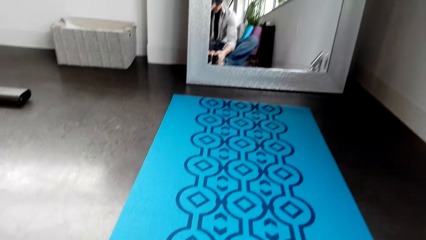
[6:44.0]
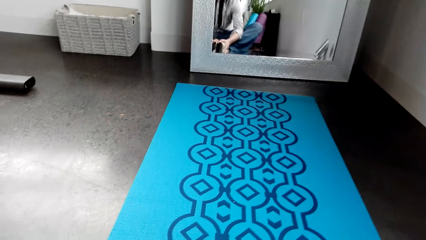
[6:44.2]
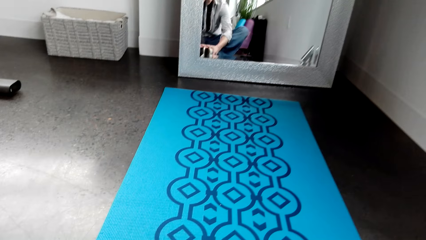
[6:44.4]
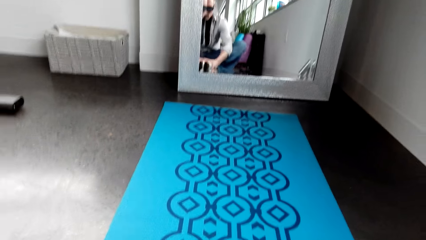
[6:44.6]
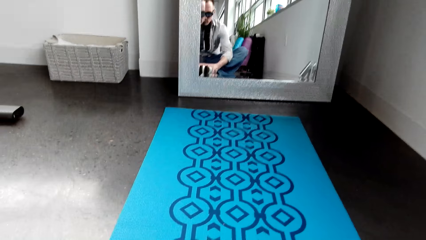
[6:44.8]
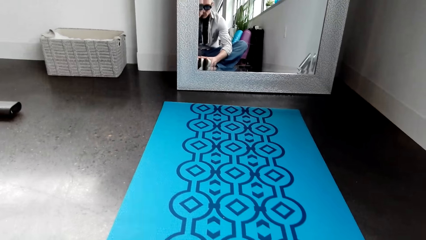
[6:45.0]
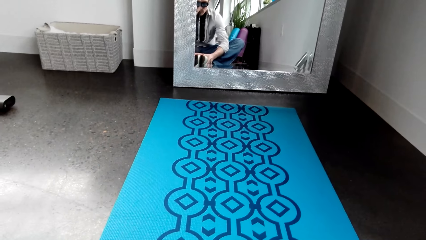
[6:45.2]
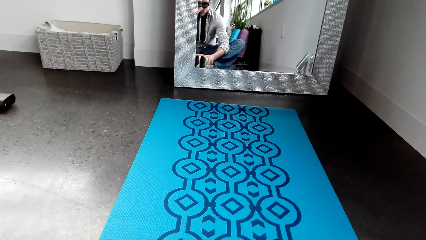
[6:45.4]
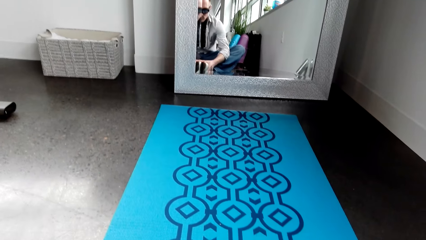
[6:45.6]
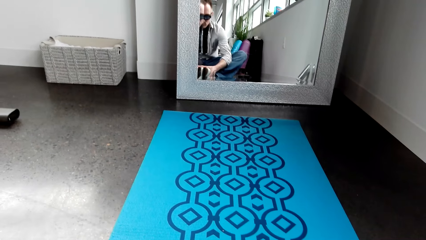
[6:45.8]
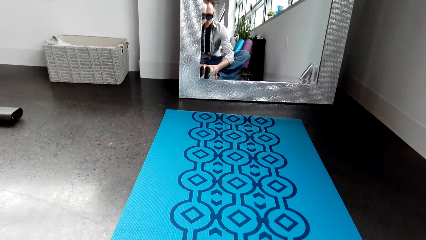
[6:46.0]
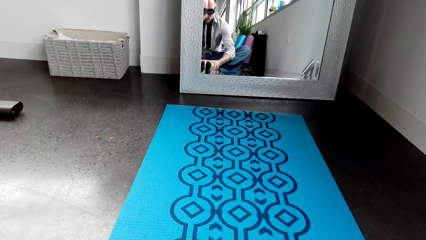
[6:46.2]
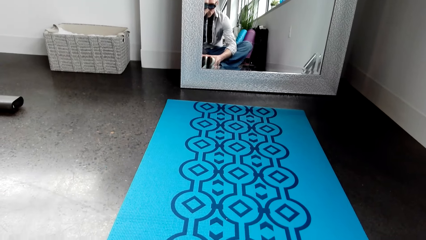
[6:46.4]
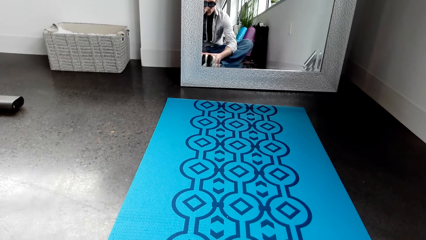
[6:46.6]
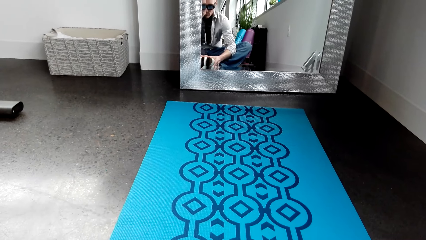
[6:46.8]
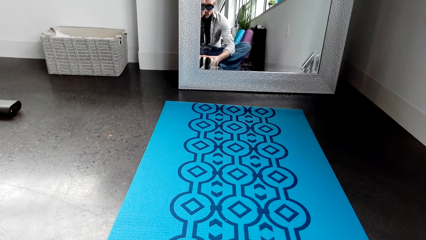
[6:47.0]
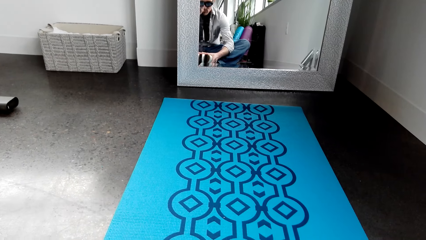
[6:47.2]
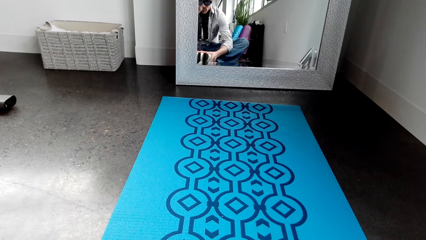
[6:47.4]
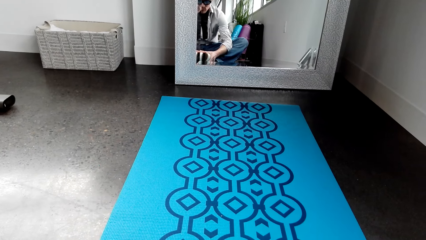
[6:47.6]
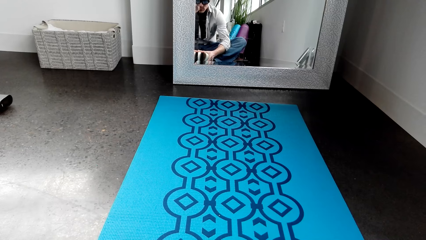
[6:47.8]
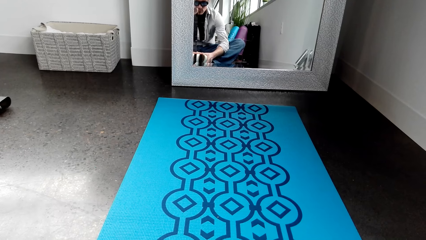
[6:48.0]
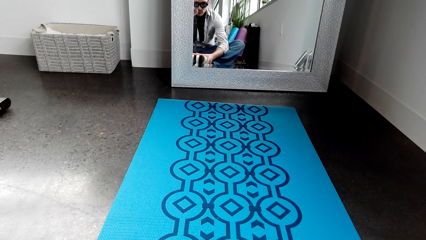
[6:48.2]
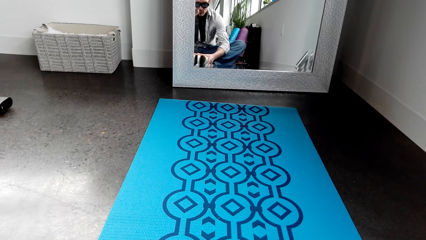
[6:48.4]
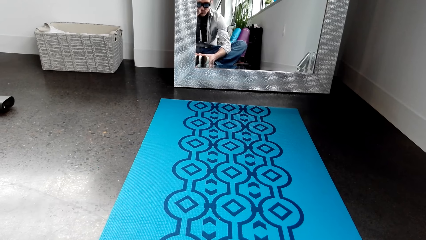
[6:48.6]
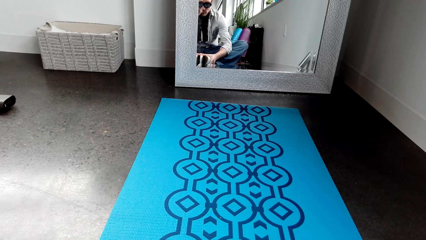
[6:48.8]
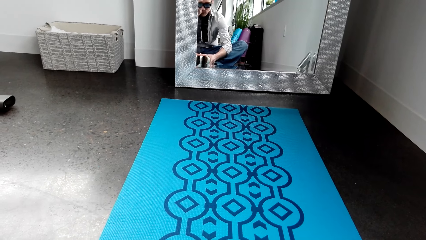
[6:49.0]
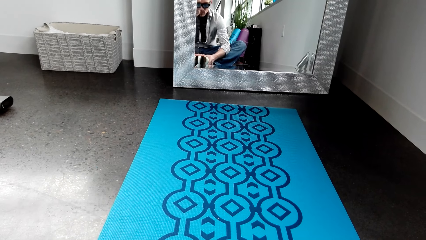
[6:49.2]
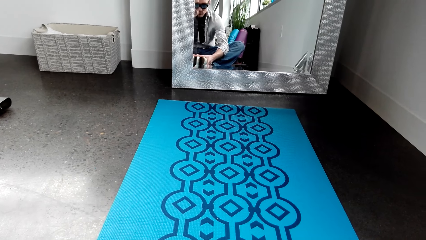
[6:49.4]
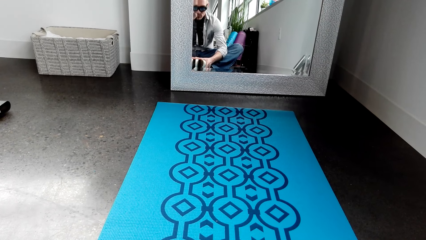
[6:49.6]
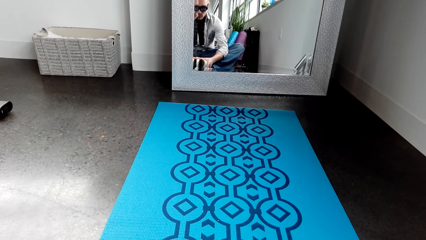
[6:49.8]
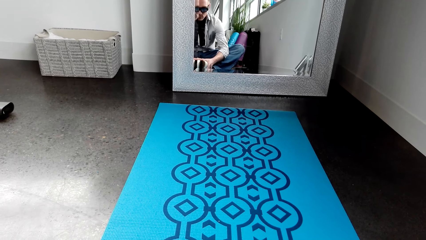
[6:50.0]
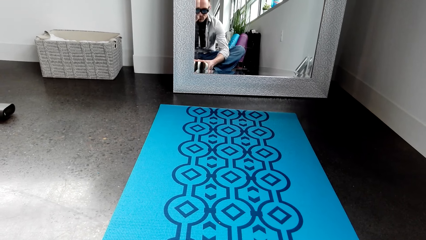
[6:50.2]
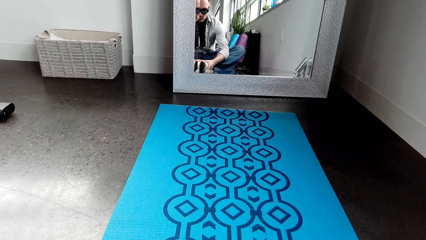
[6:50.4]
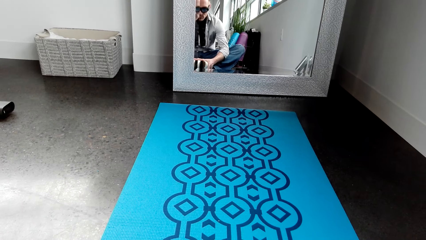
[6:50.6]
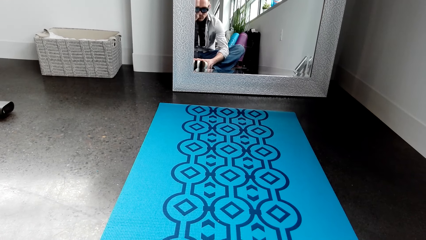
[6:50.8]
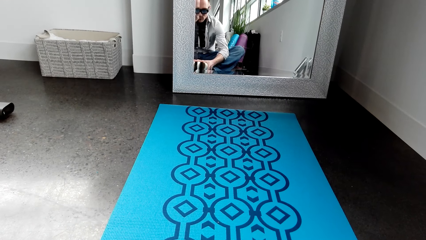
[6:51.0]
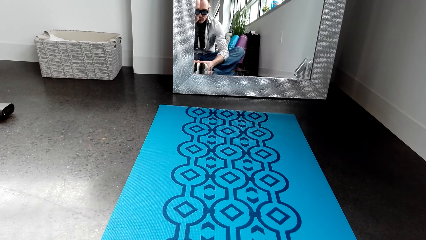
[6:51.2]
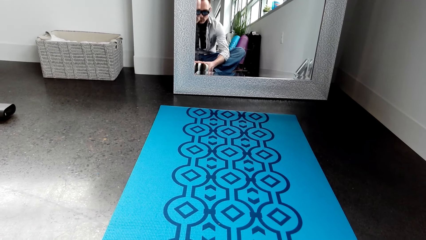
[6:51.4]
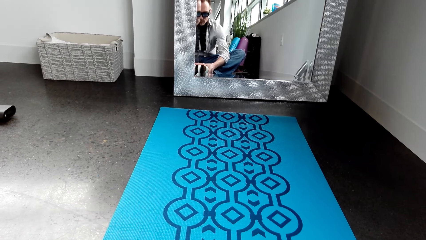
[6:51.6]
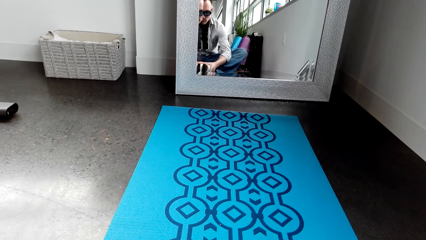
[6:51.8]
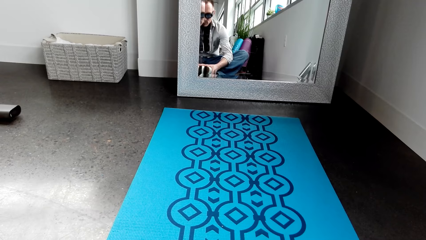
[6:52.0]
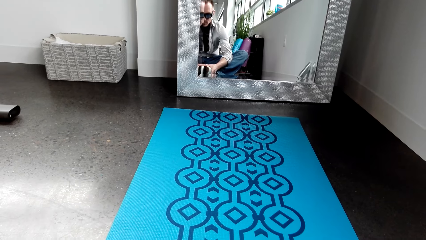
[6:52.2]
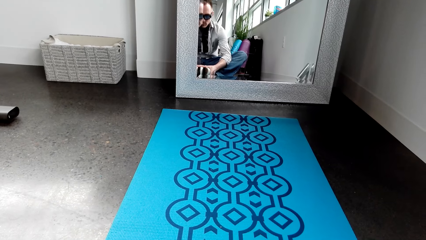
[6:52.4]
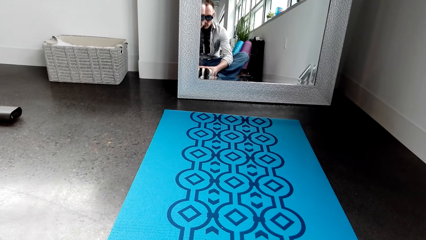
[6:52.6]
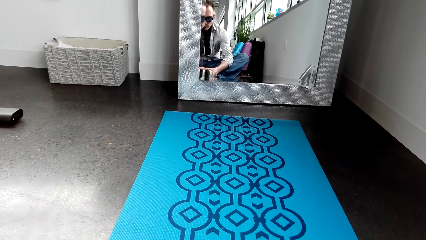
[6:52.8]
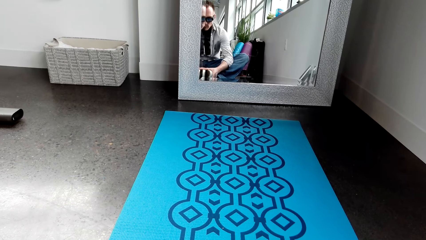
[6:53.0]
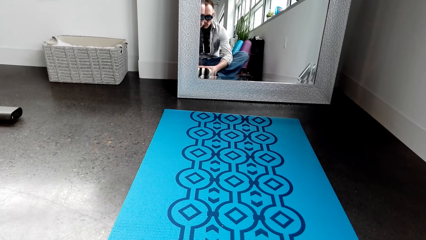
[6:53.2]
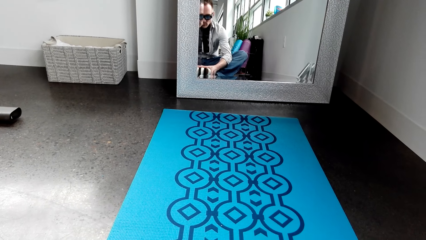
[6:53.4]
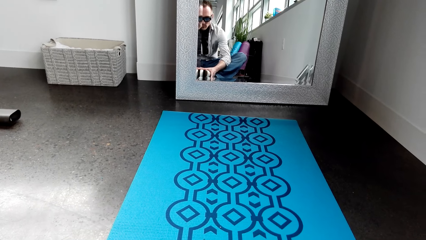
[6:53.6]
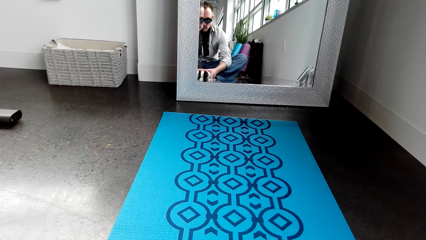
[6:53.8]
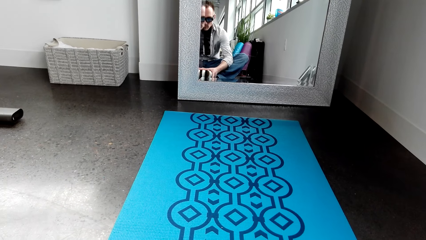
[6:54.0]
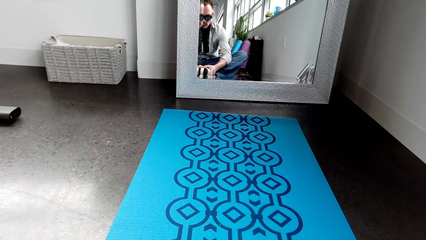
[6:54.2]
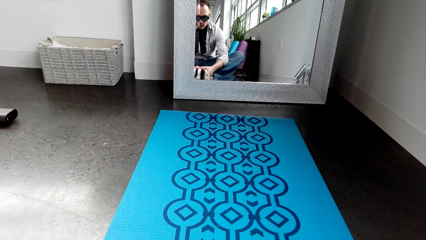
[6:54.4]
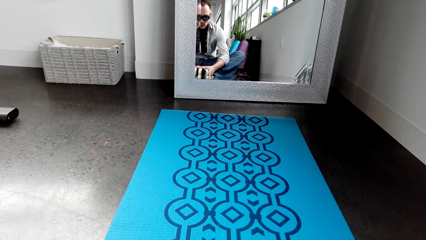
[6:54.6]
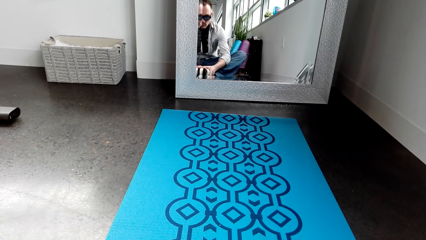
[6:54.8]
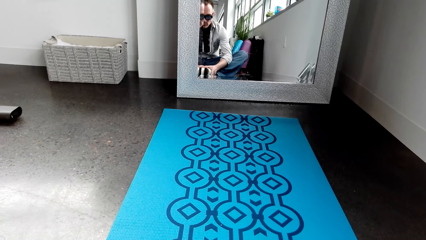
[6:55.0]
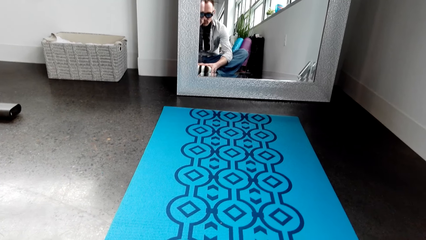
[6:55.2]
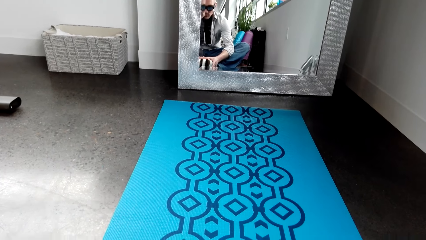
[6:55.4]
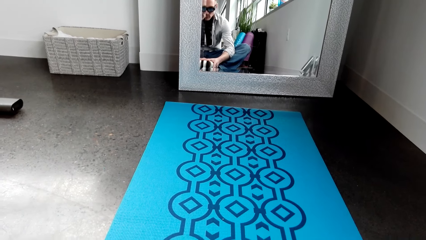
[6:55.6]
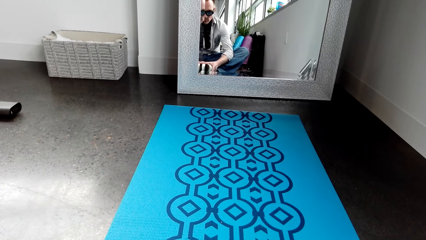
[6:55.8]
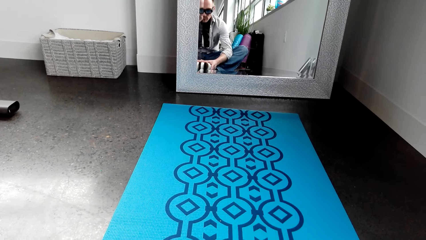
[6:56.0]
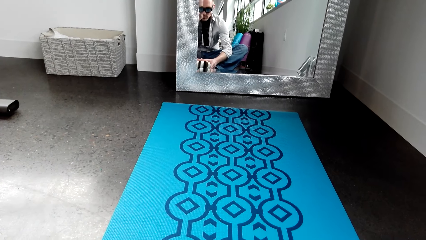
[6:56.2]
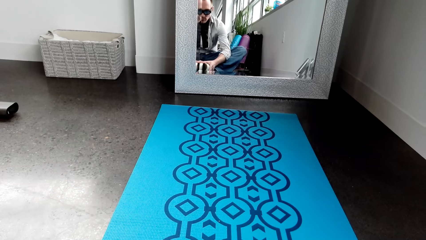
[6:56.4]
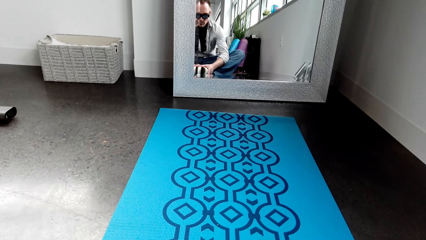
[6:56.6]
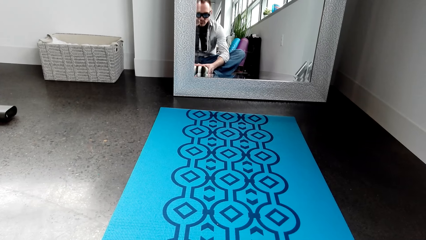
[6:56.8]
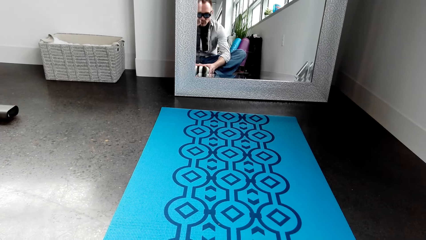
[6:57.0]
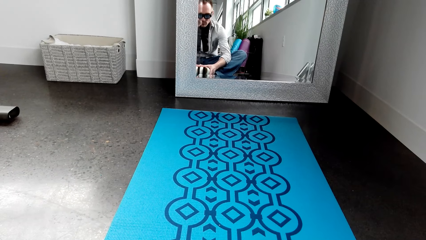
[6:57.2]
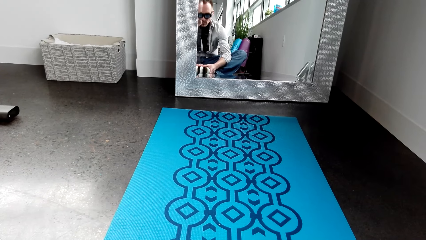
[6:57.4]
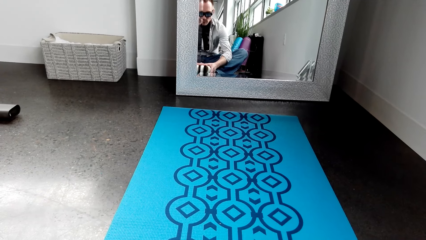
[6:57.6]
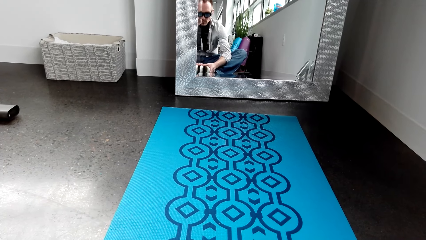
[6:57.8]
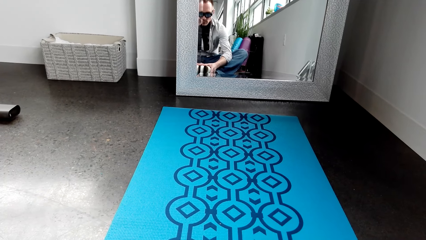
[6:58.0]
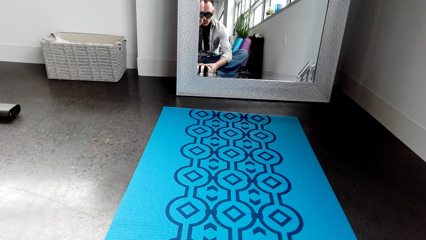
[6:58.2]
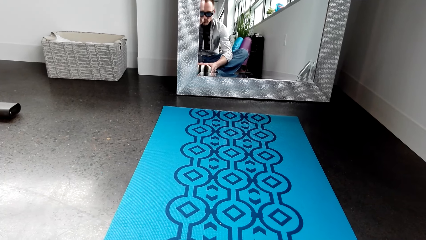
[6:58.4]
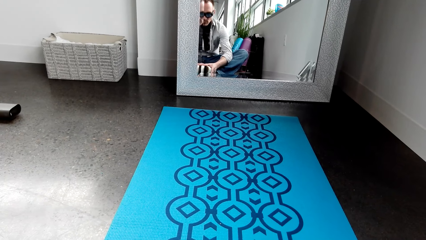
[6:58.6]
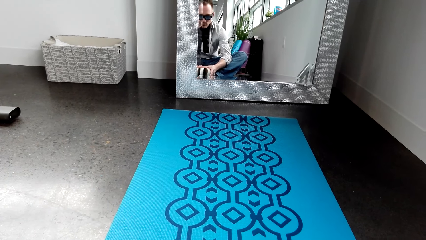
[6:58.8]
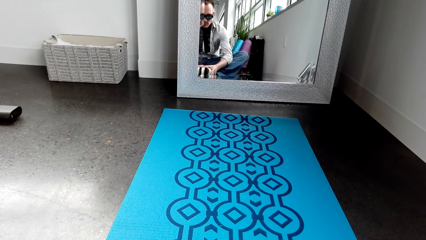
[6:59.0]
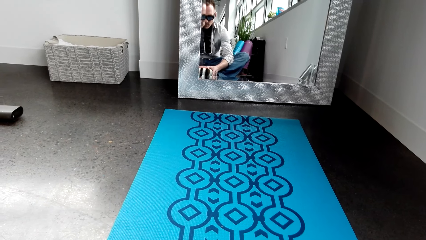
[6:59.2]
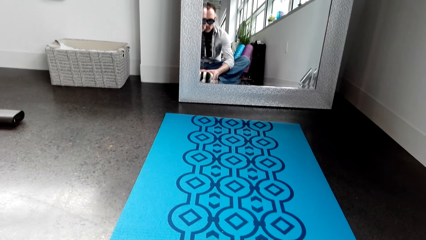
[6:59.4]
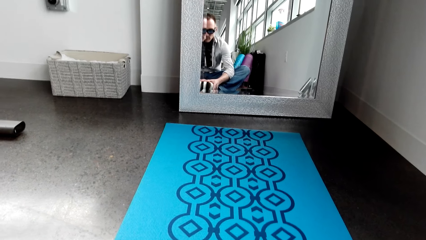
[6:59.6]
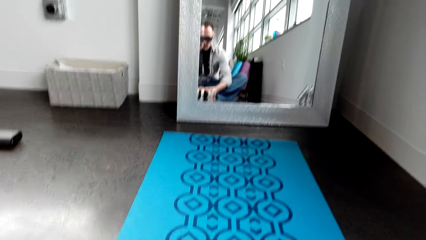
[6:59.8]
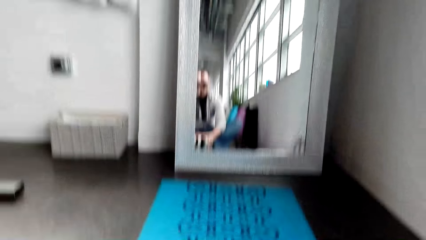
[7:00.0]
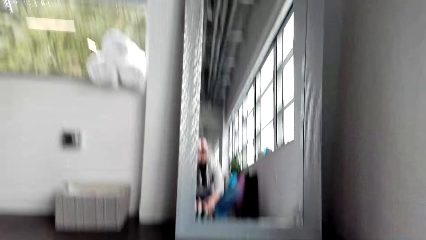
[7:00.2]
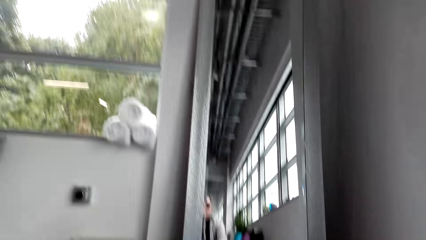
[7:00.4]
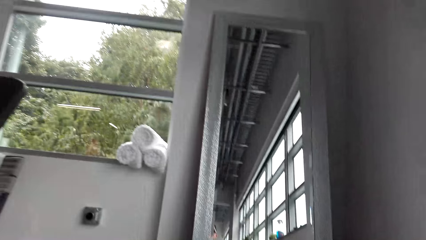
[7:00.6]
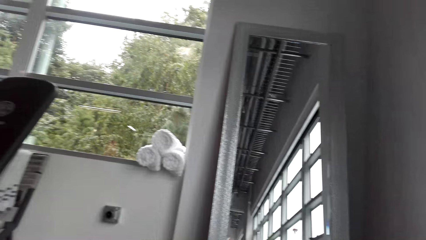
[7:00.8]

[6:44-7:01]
The camera wearer folds his legs inwards.
